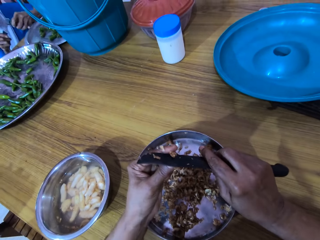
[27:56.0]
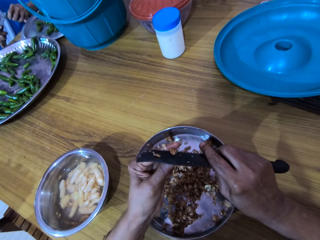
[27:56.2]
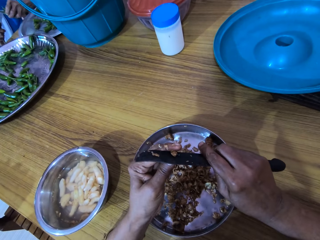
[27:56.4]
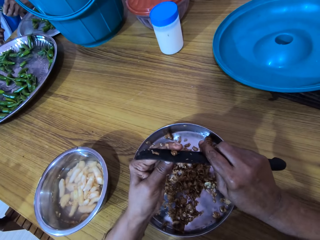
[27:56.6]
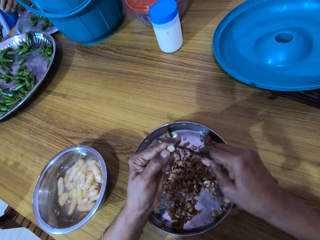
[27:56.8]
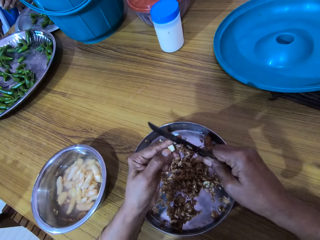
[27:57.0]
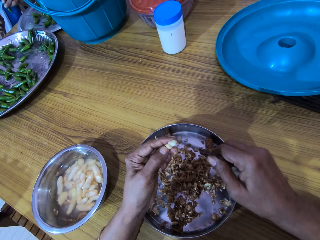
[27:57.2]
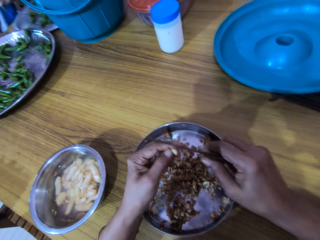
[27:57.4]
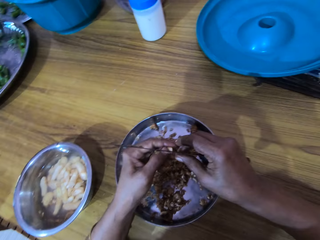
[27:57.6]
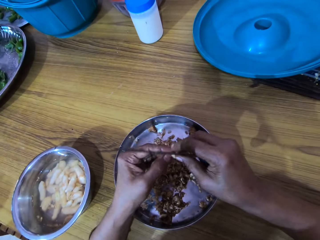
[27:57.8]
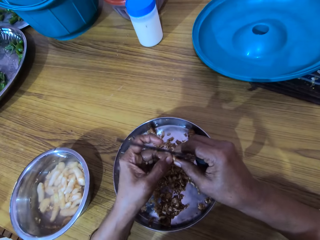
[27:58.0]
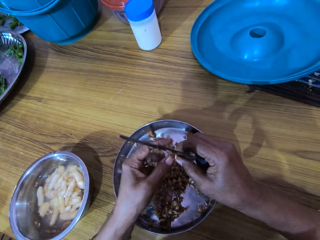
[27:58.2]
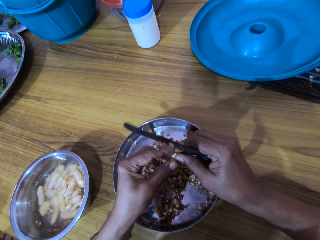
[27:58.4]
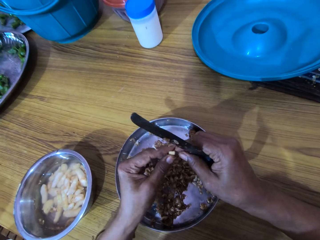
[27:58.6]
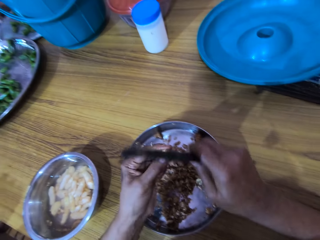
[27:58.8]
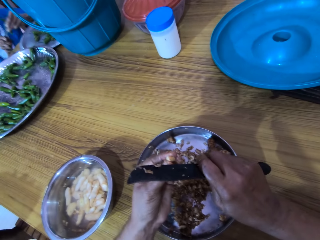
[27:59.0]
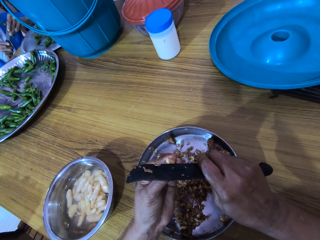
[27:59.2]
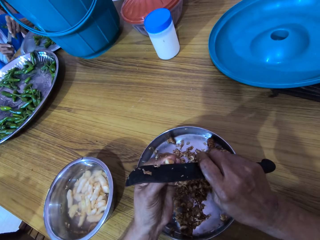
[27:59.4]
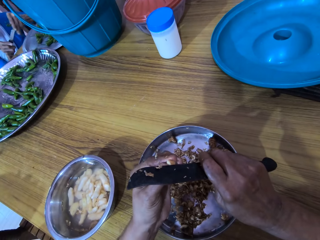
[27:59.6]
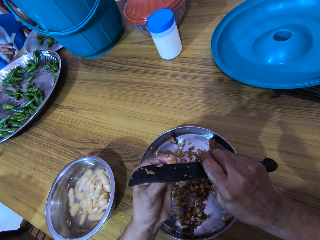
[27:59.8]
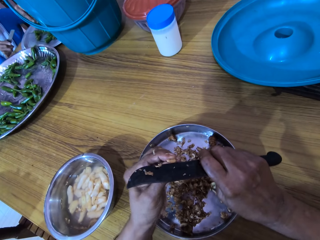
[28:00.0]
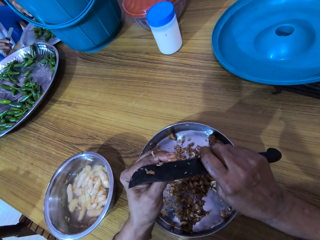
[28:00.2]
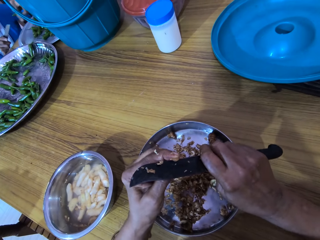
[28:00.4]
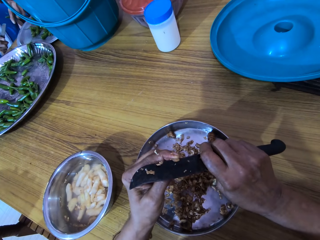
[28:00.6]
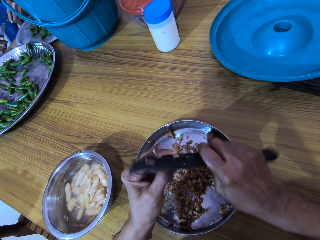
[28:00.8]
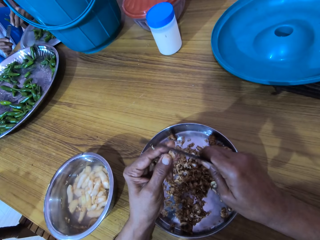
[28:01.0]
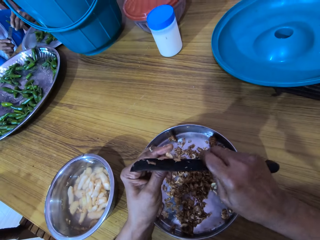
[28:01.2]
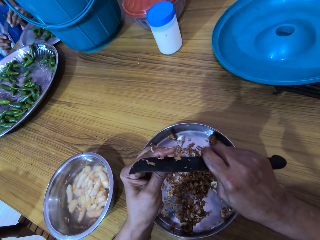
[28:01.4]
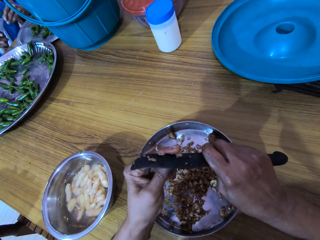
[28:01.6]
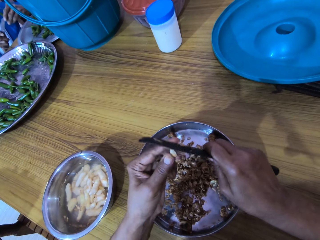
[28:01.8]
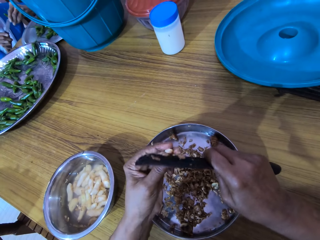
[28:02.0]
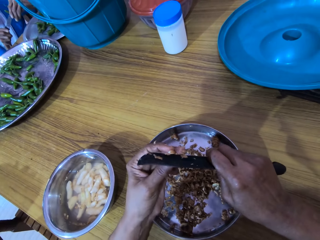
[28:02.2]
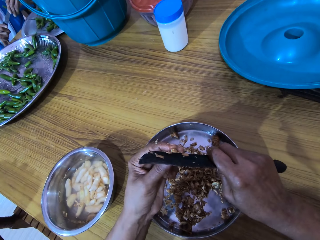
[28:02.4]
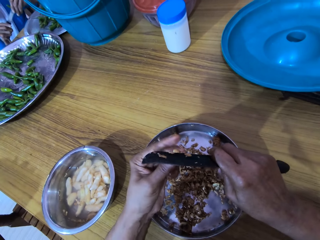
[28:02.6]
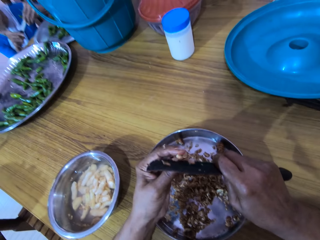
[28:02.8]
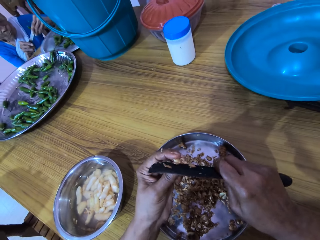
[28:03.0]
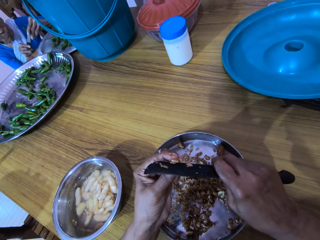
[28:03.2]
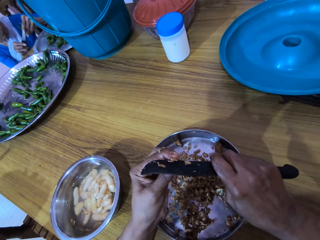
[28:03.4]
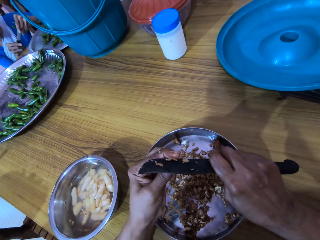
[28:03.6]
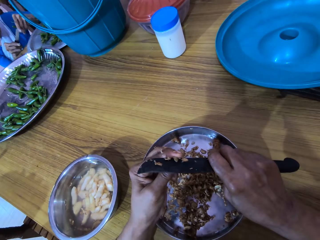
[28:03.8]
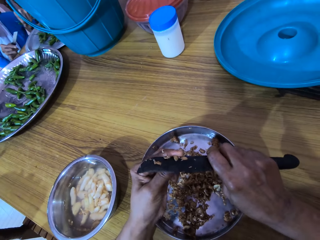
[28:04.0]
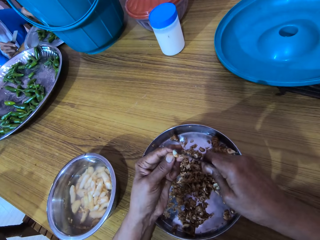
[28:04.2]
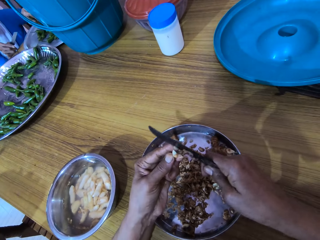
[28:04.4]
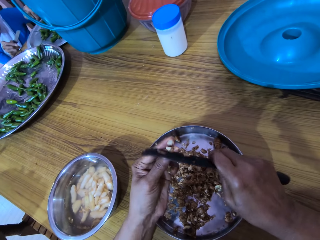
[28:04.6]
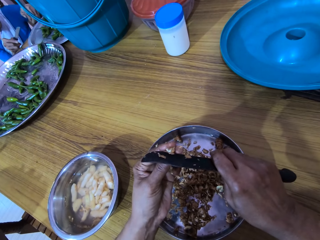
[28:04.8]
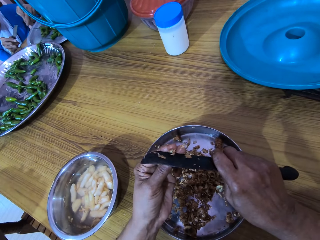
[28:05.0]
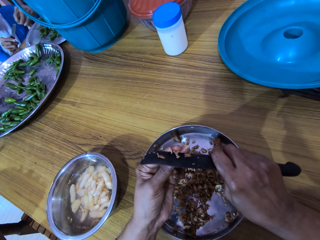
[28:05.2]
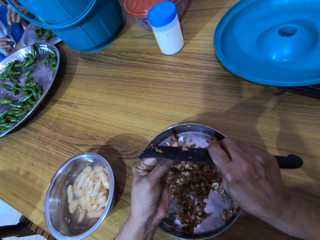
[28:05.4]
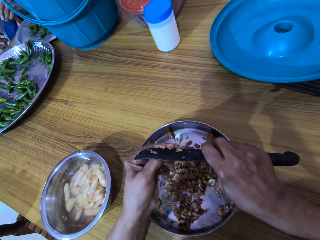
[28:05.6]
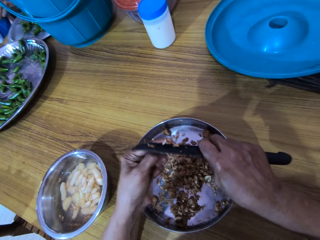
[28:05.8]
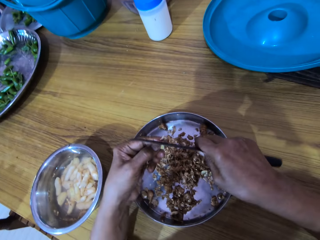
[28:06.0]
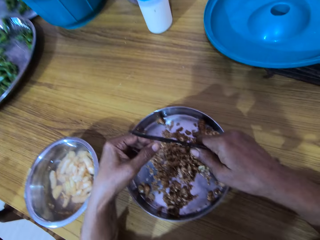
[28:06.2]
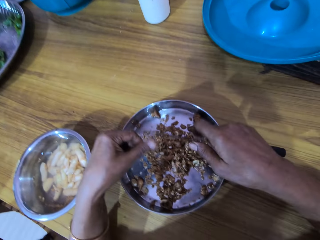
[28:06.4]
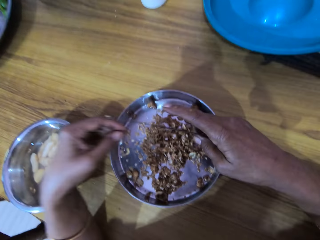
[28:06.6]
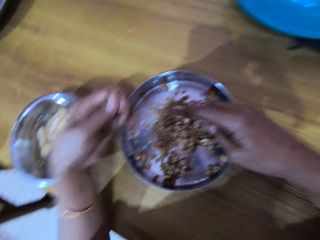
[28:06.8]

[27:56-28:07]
The camera wearer holds the ginger with both hands. She peels the ginger in her left hand with the knife in her right hand. The woman drops the green pepper in her left hand in the tray on the table. The woman cuts the green pepper in her left hand with the knife in her right hand. The woman drops the green pepper in her left hand in the tray on the table.

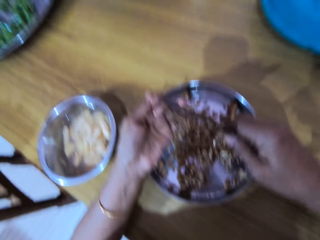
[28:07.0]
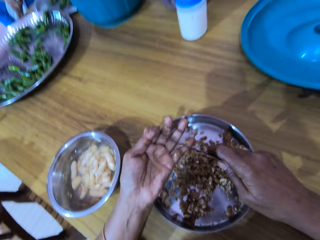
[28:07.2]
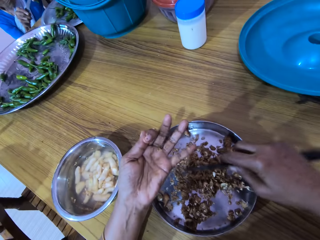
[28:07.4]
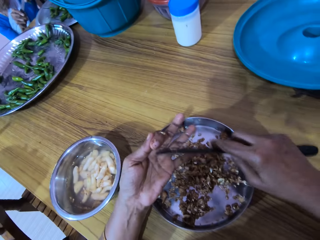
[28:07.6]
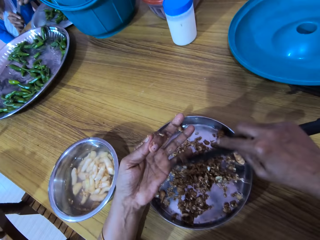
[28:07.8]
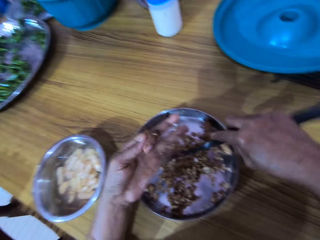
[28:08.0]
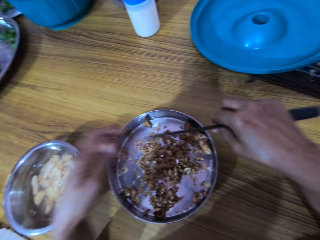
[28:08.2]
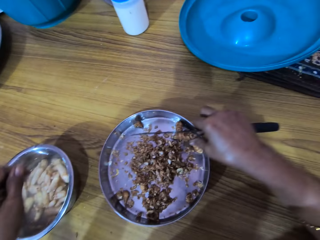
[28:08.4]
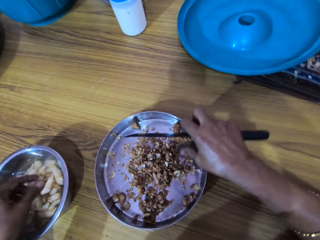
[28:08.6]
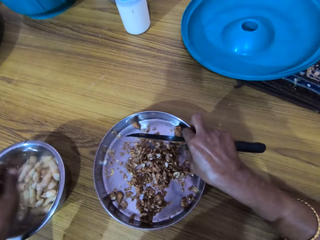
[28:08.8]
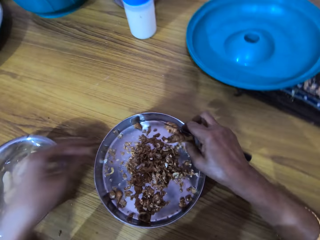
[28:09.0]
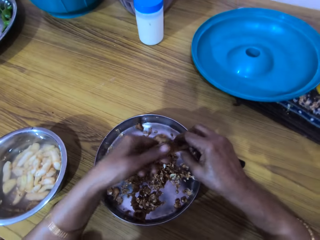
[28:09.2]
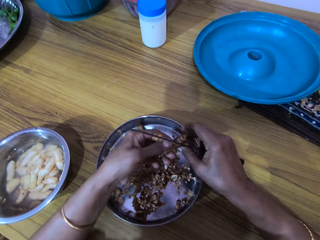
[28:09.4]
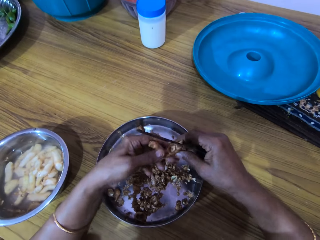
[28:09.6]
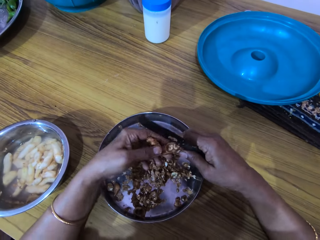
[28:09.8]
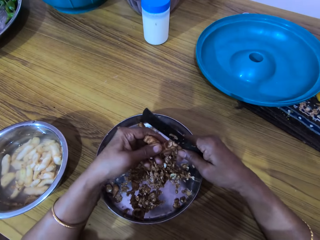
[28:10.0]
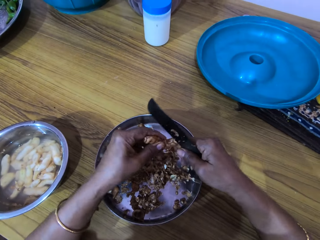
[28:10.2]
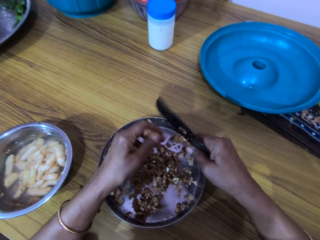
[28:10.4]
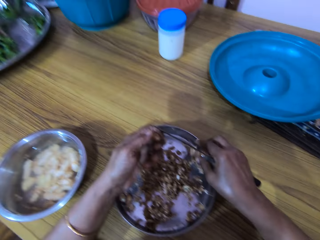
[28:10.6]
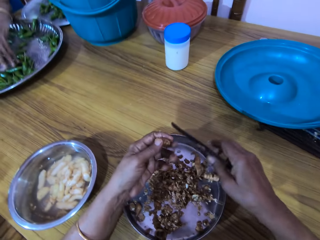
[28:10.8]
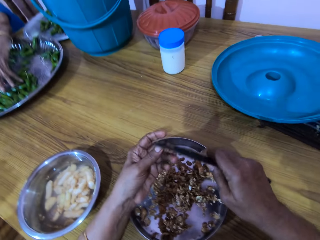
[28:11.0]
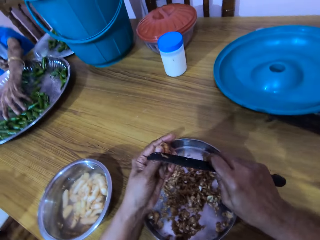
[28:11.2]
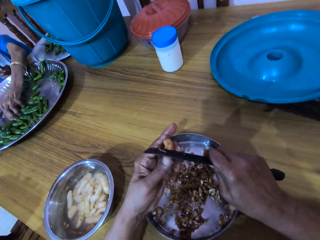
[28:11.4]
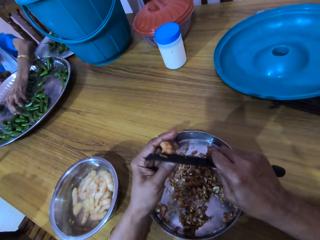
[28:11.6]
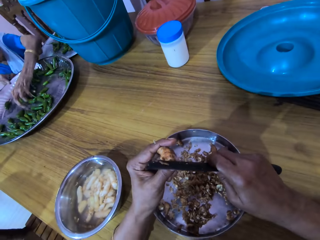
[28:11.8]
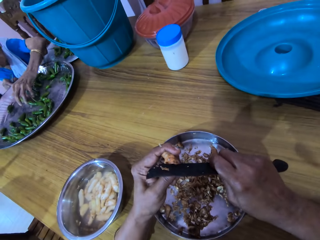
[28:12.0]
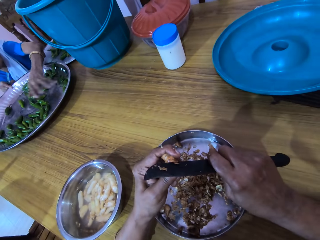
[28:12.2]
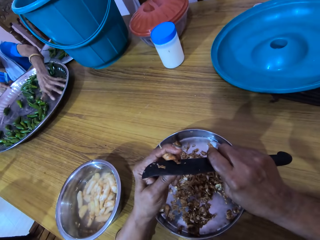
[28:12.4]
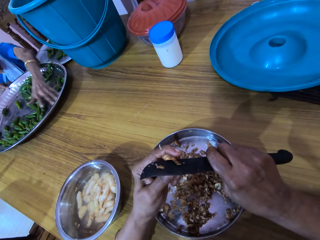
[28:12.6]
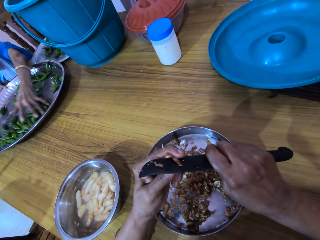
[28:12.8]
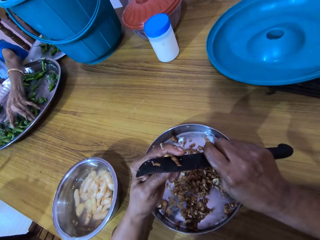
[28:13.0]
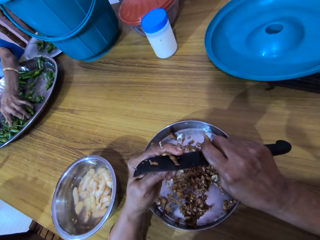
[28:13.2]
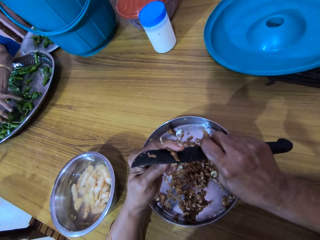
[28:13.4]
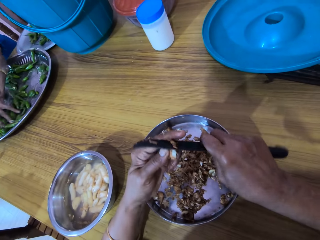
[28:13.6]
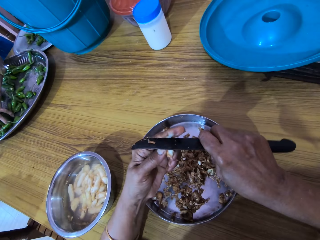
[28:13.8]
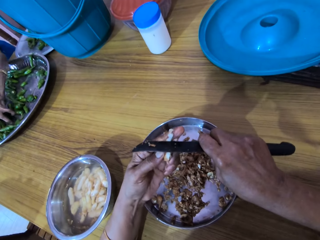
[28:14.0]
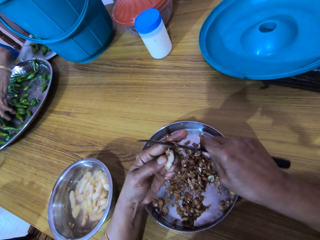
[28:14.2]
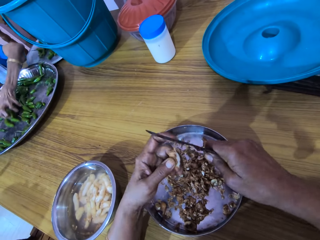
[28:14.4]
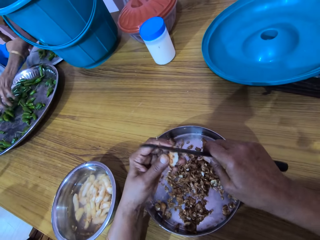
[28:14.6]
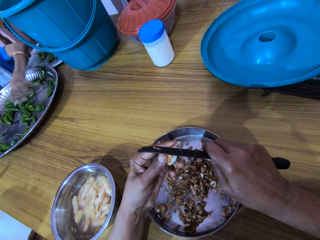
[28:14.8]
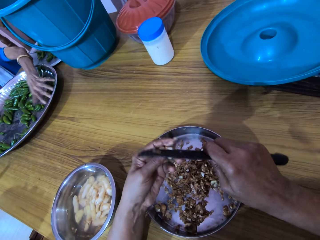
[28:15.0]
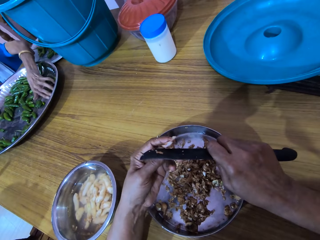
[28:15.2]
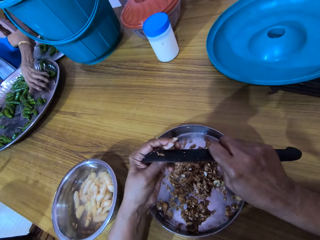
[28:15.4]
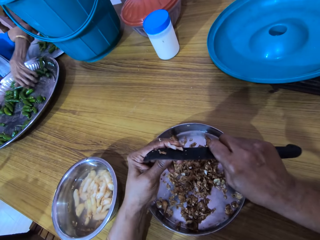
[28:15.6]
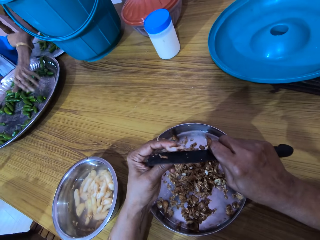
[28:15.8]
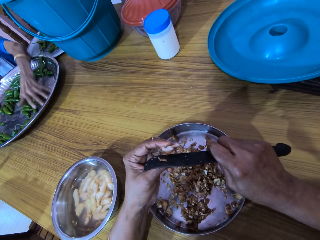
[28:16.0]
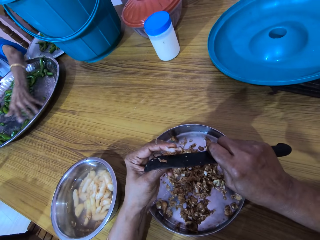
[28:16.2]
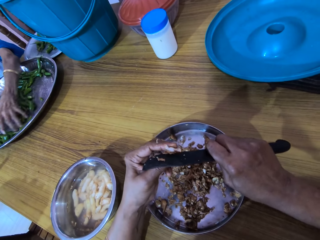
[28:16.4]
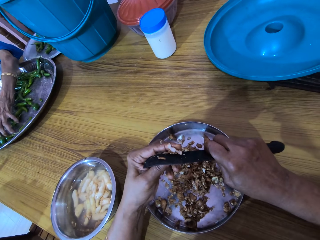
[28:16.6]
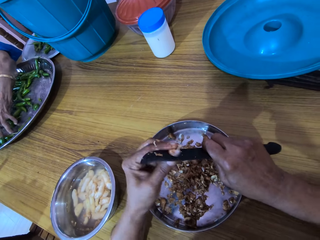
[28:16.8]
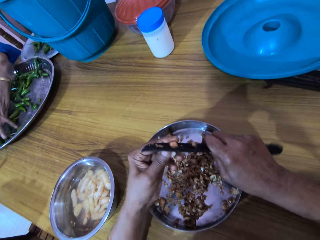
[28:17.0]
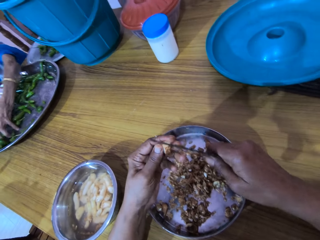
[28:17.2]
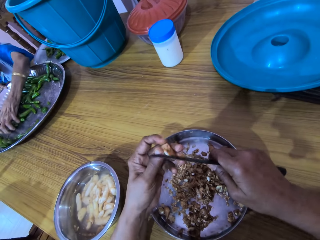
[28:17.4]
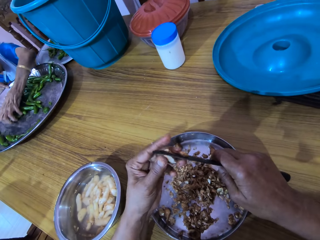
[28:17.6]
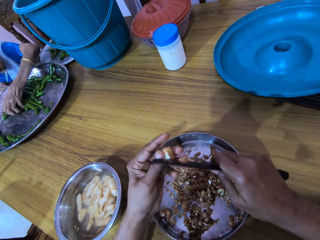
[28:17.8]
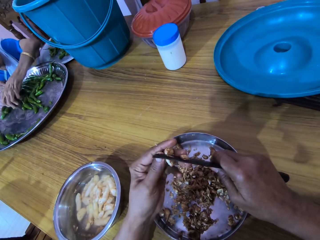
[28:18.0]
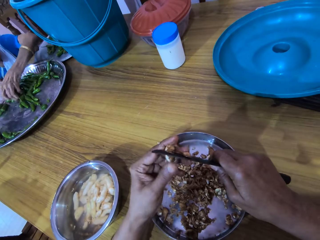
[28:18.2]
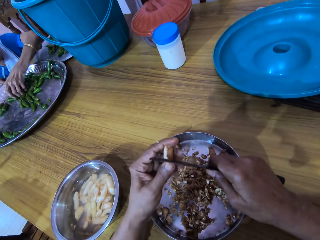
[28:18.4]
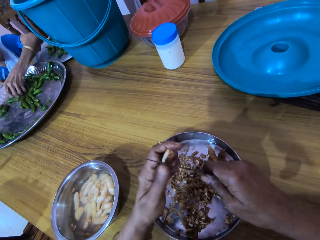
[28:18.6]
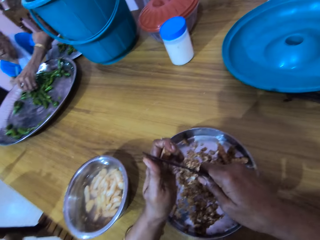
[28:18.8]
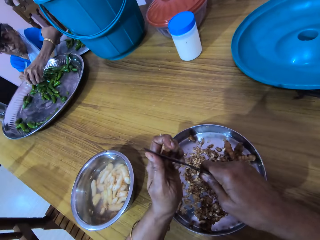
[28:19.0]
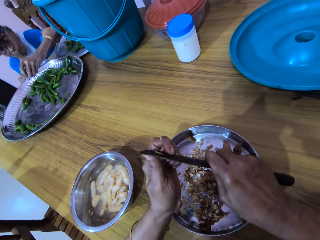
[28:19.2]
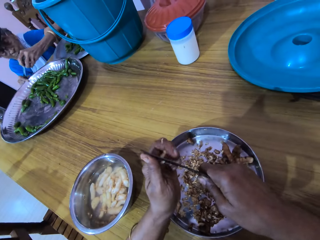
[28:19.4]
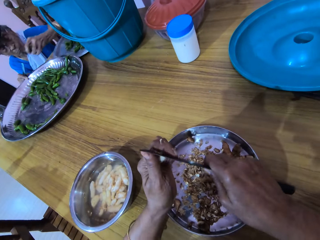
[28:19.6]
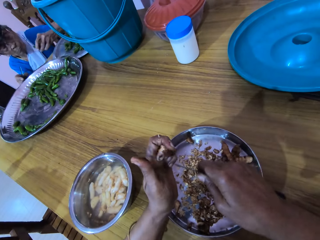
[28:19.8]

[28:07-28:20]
The camera wearer scrapes her left hand with the knife in her right hand. She drops the ginger in her left hand in the bowl of water on the table. She picks a ginger from the bowl on the table with her right hand. She holds the ginger with both hands and breaks the ginger in her hands. She drops the ginger in her right hand in the bowl on the table. The woman gathers the green pepper in the tray on the table with her left hand. The camera wearer peels the ginger in her left hand with the knife in her right hand. The woman picks green peppers from the tray on the table with her left hand.
